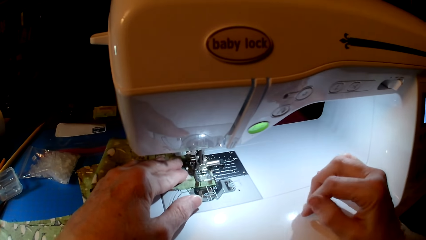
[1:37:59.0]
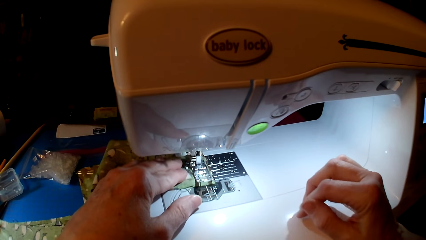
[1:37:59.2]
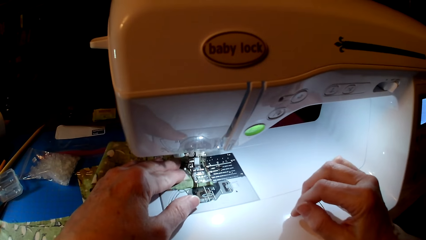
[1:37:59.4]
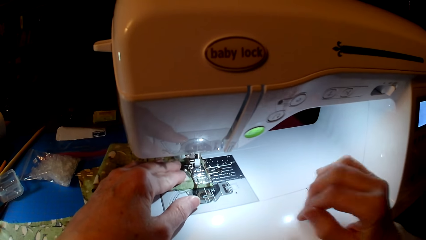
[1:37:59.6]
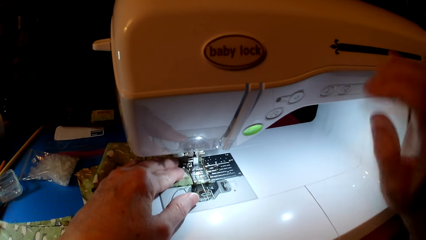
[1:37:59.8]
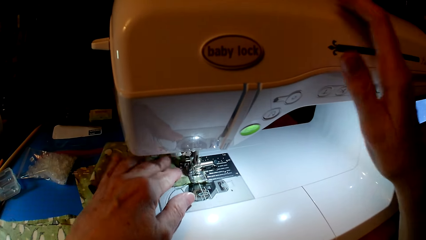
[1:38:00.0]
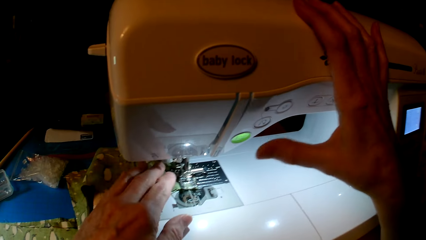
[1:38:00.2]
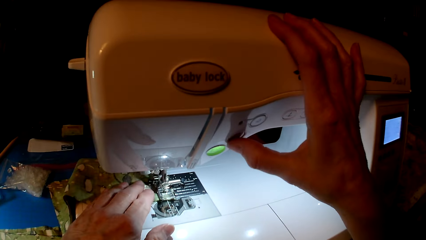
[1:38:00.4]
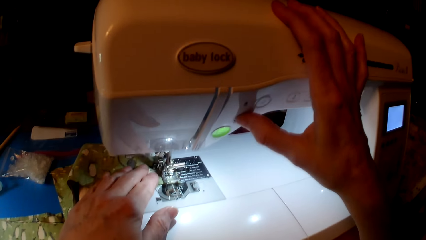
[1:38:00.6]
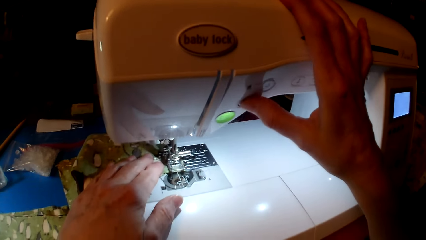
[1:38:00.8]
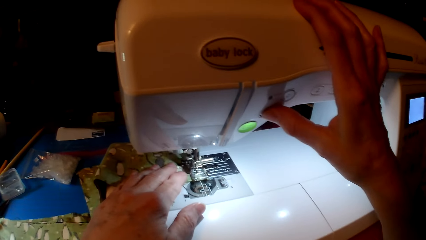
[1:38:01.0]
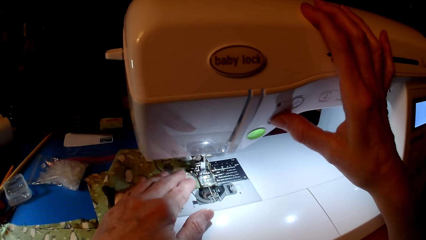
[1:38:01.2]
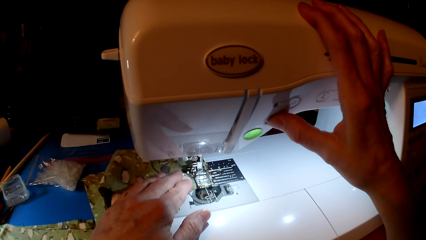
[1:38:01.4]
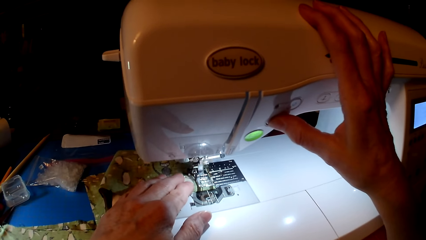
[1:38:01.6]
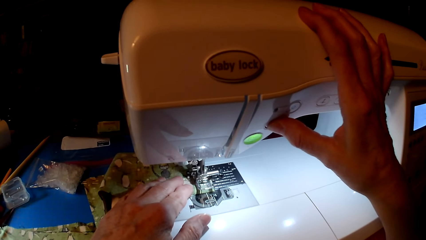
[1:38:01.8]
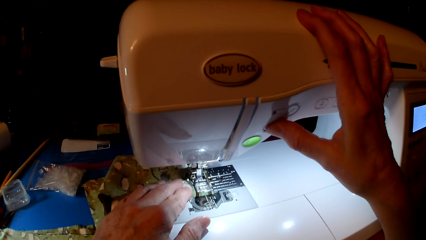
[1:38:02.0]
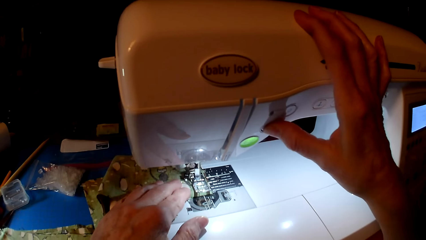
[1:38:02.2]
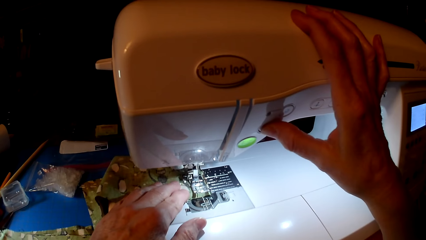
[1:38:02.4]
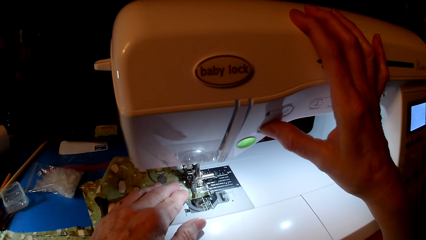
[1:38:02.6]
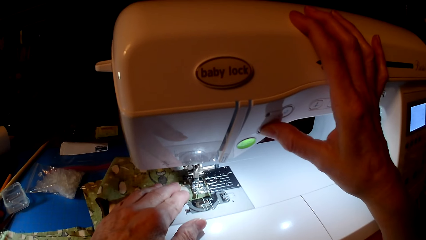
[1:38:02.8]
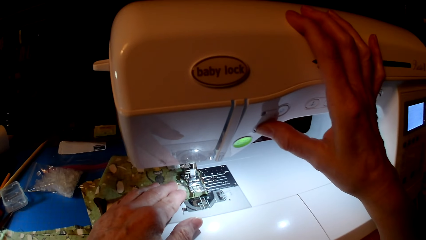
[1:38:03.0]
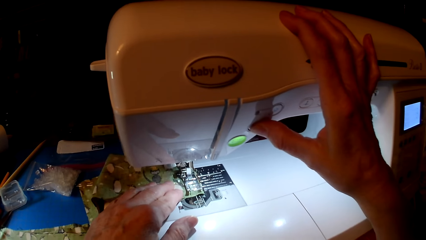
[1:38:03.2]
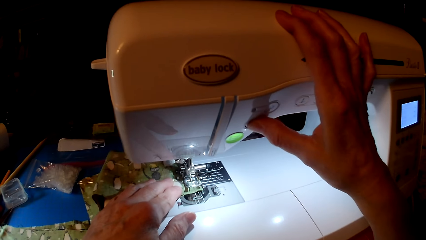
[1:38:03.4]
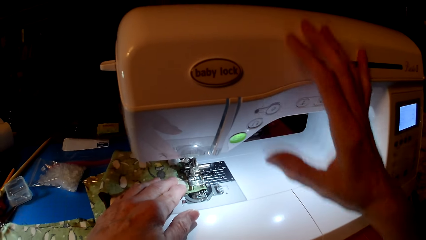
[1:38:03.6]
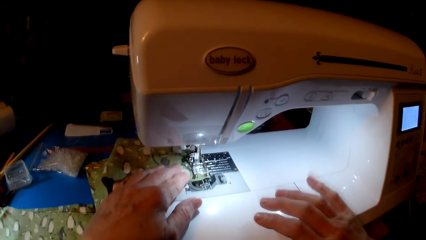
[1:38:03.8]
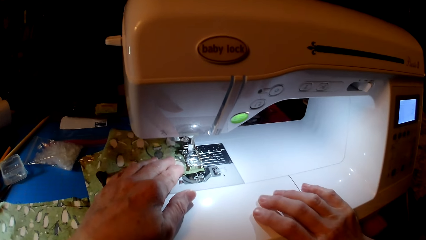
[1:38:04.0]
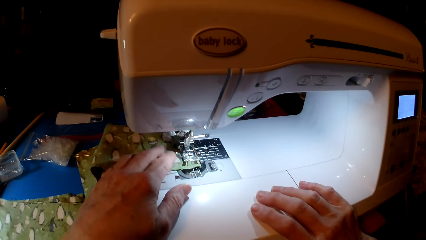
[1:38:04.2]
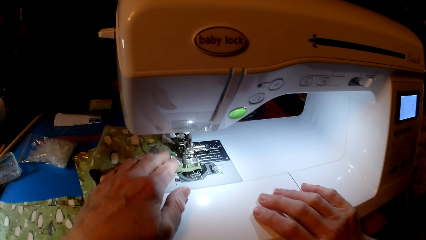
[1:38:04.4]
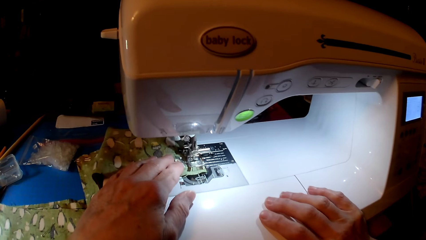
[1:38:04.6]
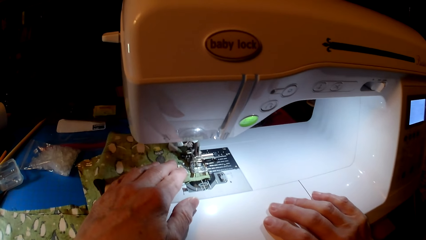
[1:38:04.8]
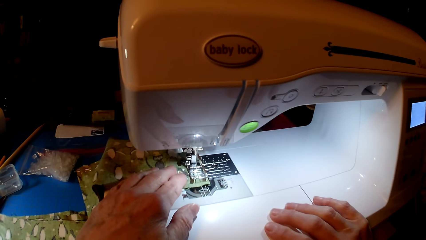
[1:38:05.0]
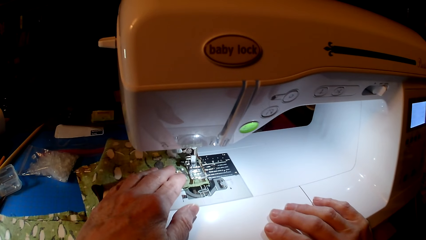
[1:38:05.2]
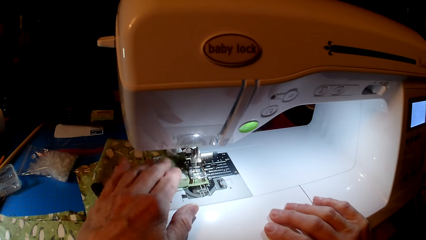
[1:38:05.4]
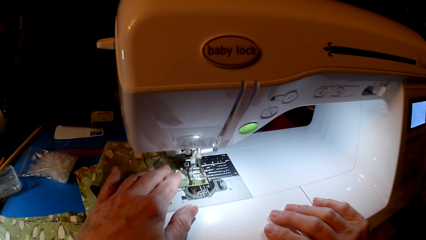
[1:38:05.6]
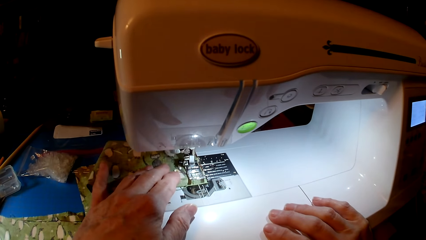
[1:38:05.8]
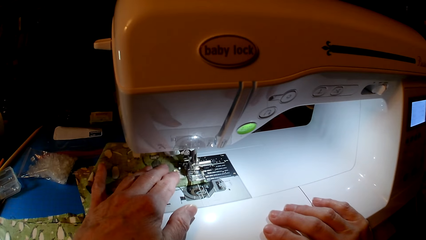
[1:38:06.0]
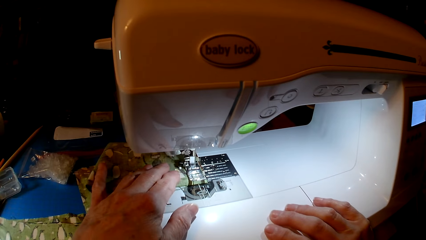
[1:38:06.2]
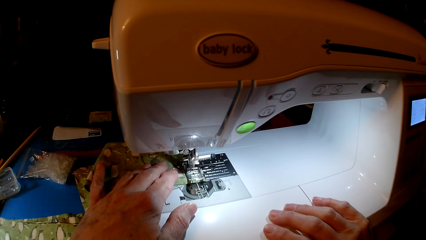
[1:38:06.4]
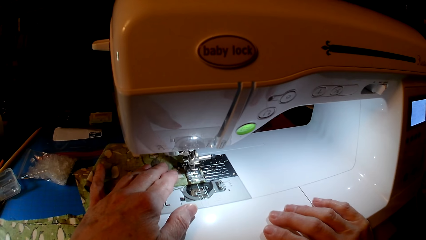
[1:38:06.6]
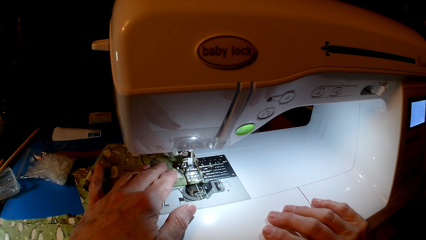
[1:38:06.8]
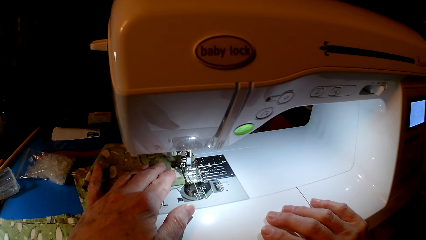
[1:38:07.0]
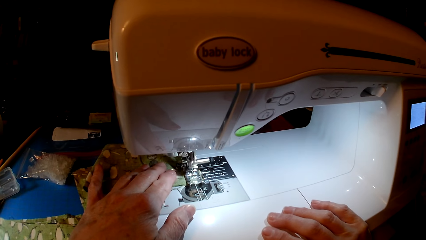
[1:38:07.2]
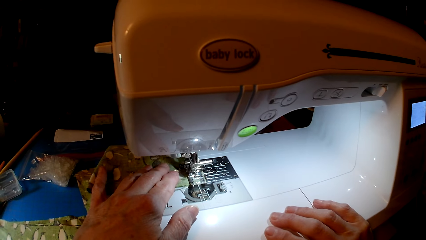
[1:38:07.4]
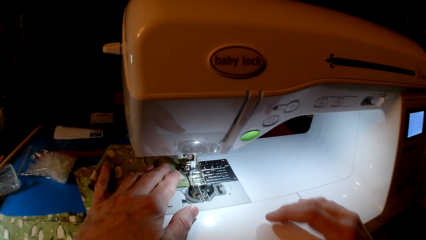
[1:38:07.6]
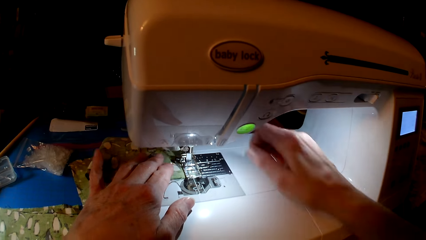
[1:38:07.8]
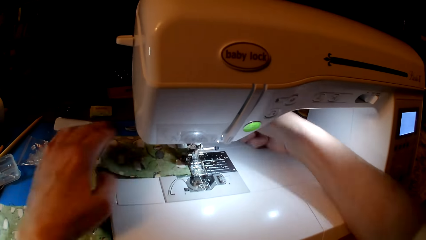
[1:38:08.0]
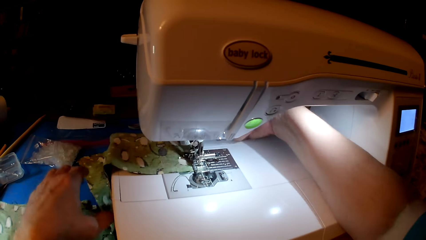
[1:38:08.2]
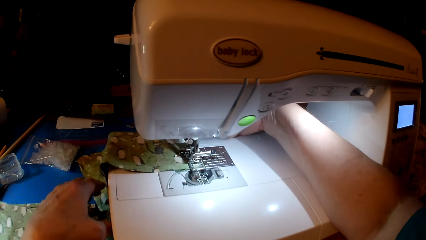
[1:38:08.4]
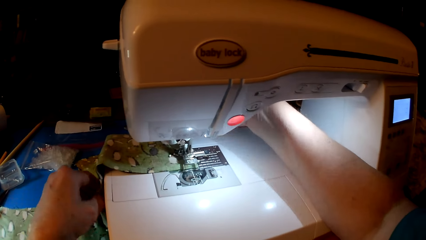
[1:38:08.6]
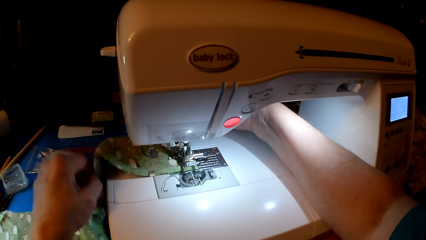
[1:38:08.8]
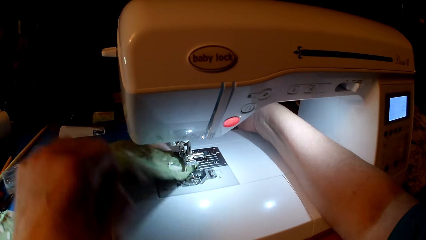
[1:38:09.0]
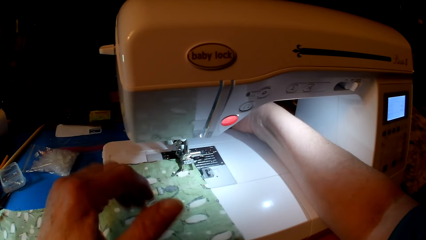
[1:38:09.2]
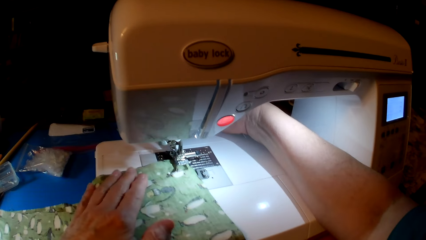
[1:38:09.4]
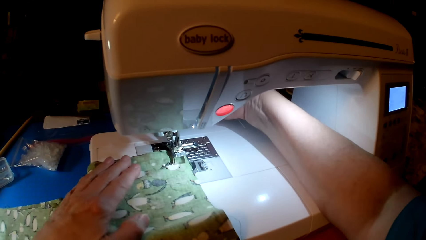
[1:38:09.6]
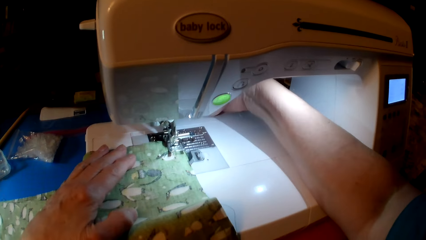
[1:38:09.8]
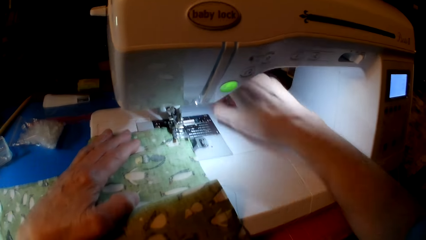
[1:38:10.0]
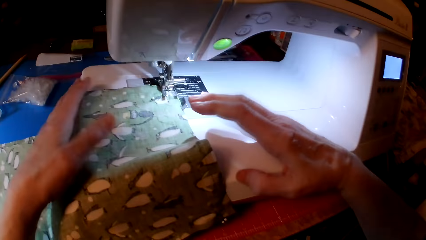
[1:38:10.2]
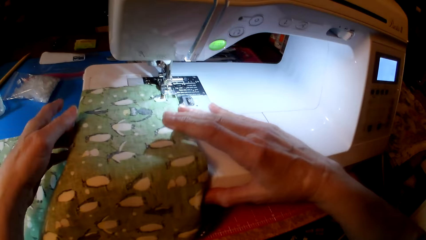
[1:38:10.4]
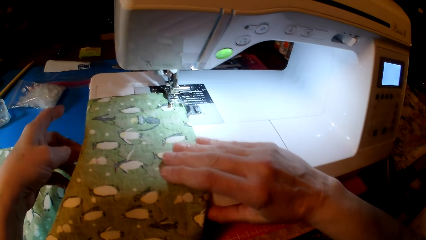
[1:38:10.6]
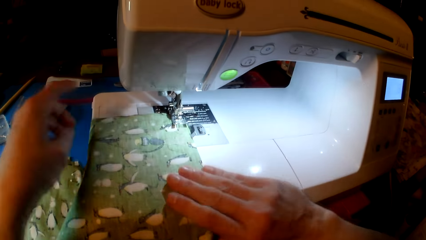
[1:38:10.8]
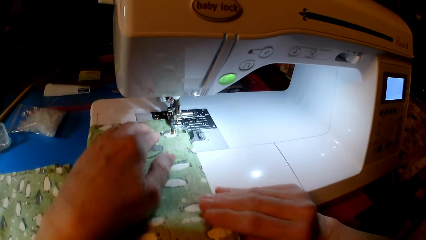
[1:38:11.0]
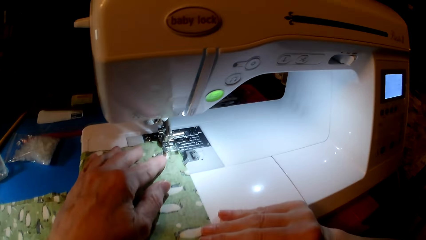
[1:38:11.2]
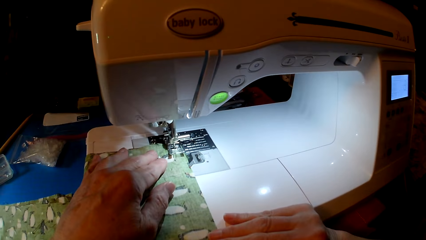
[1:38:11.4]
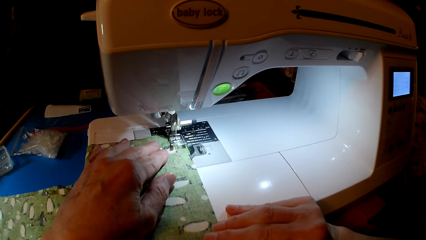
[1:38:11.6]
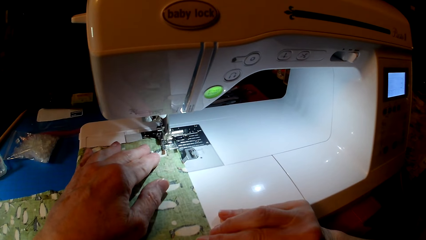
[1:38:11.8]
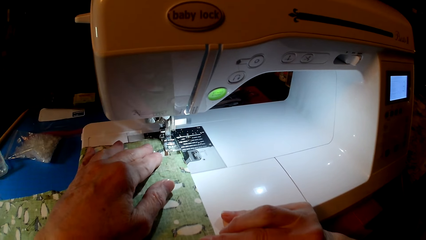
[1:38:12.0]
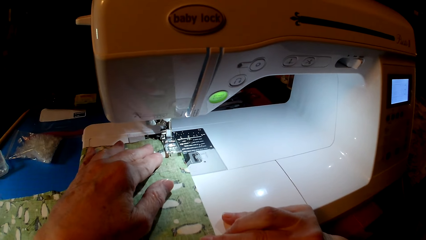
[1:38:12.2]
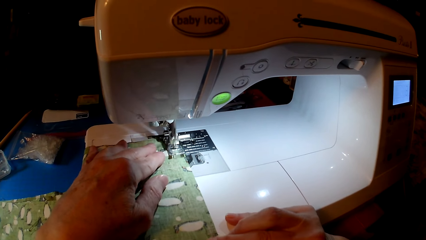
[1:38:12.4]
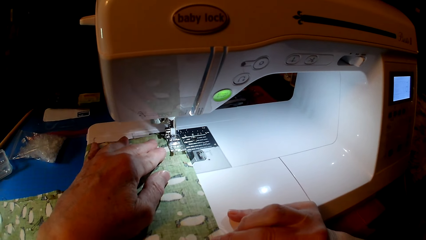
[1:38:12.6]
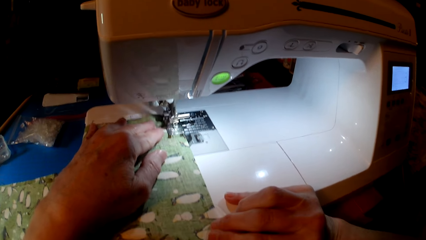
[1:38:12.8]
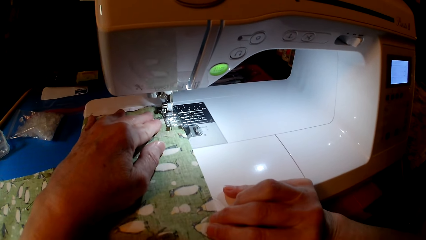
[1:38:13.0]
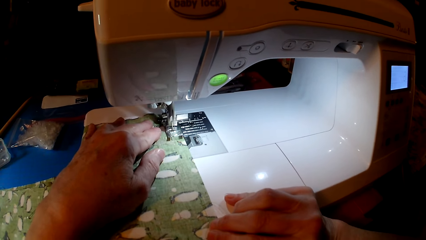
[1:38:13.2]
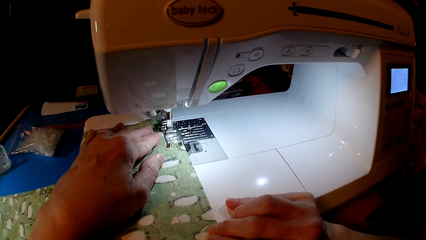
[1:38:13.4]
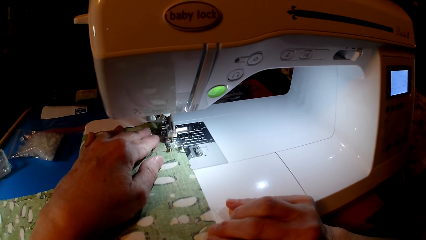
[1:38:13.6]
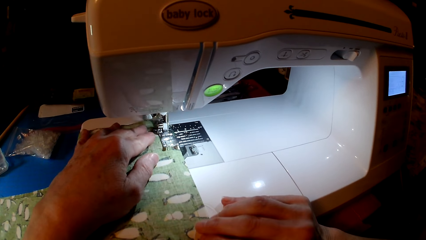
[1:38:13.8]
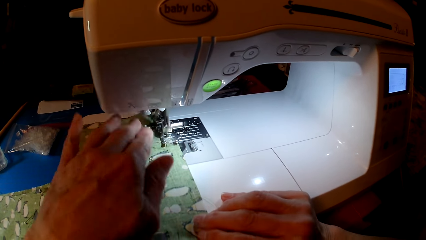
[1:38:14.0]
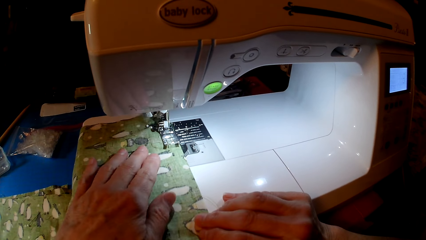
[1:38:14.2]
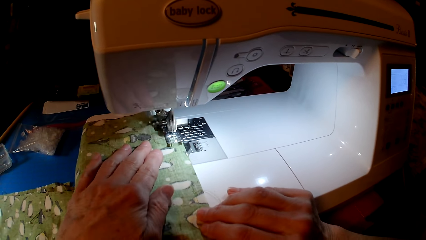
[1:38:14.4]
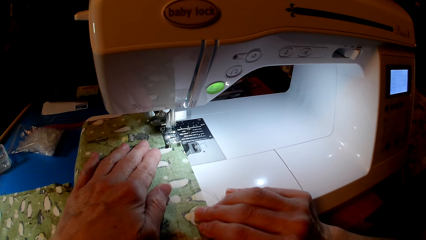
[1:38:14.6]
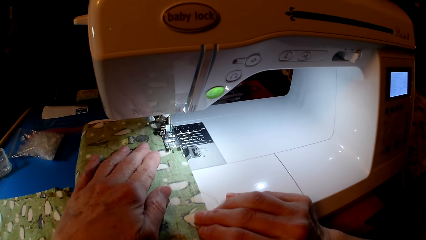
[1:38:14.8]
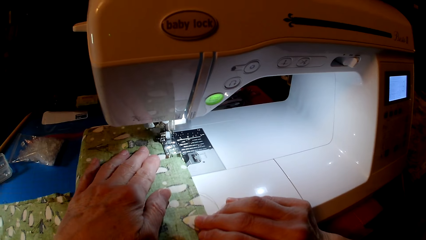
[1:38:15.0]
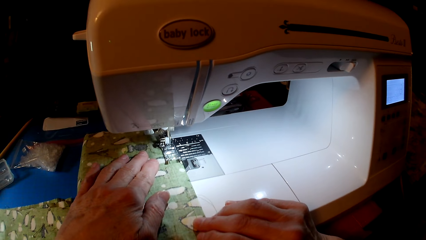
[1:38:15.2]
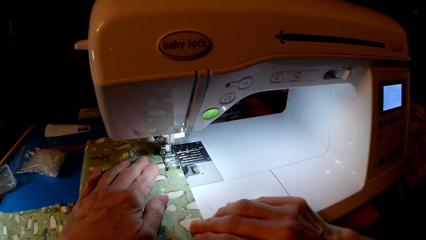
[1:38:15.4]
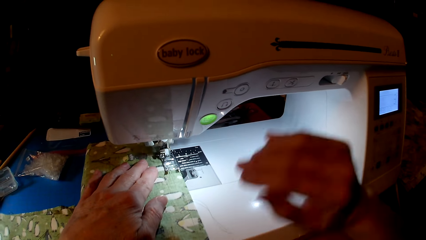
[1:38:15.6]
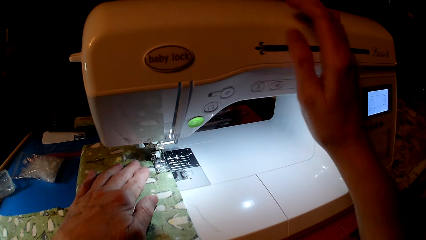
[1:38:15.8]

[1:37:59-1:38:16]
The camera wearer presses the sewing machine. They look at the cloth. They turn the cloth. They sew the cloth.
